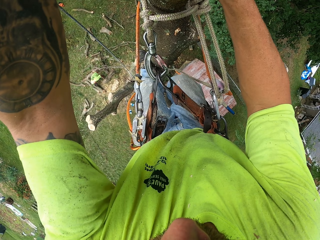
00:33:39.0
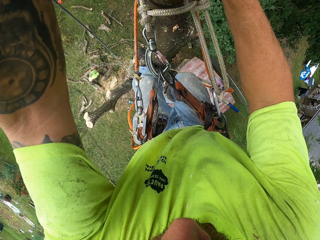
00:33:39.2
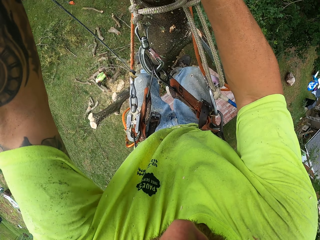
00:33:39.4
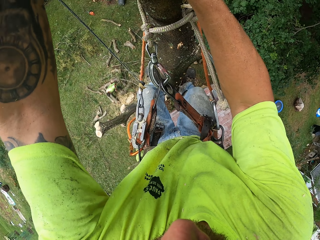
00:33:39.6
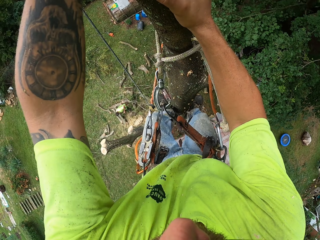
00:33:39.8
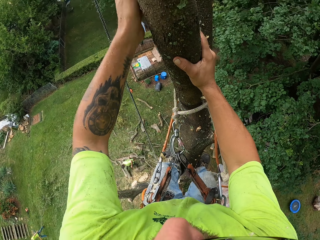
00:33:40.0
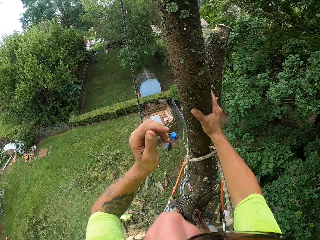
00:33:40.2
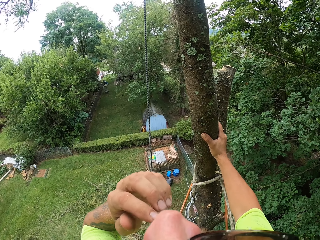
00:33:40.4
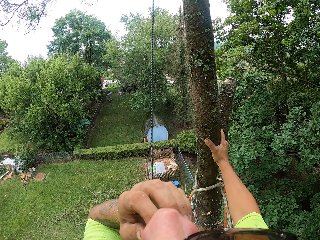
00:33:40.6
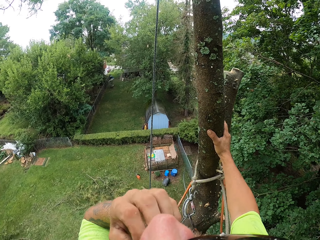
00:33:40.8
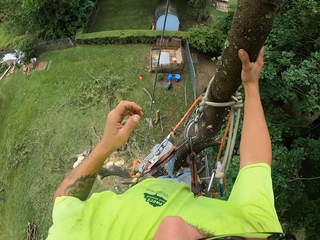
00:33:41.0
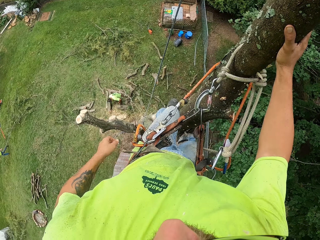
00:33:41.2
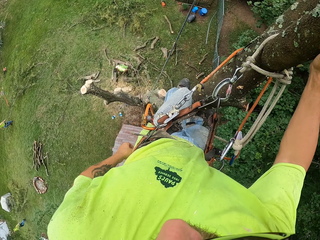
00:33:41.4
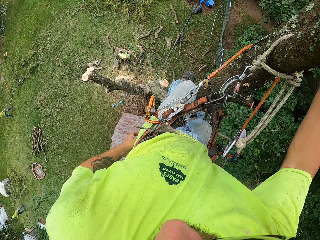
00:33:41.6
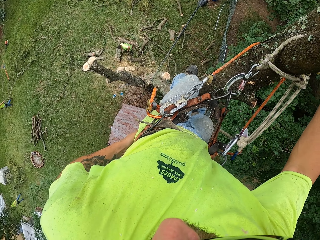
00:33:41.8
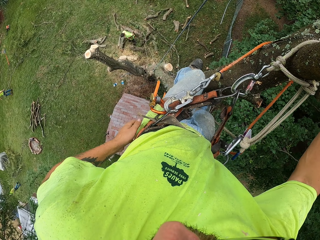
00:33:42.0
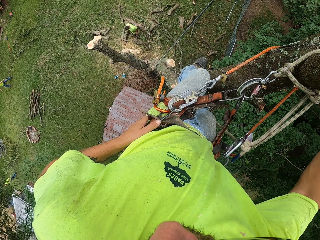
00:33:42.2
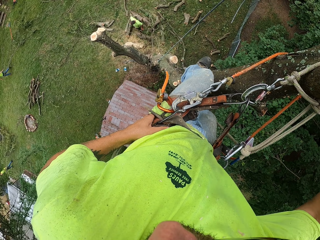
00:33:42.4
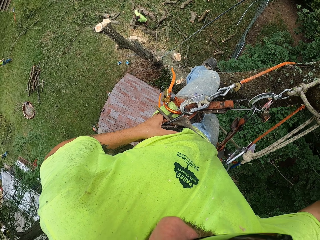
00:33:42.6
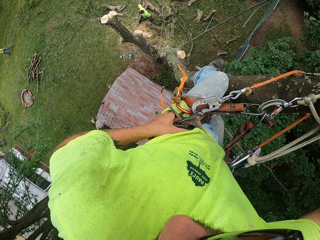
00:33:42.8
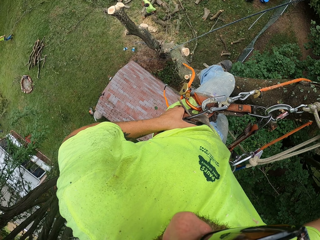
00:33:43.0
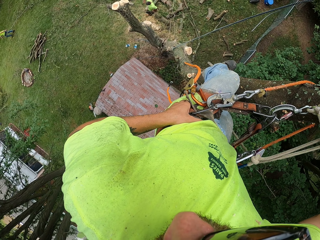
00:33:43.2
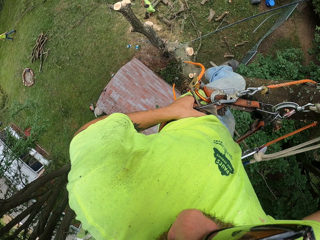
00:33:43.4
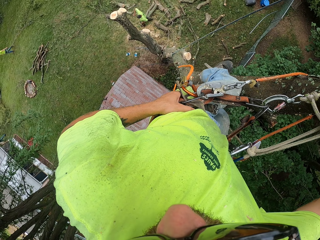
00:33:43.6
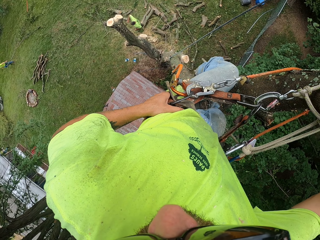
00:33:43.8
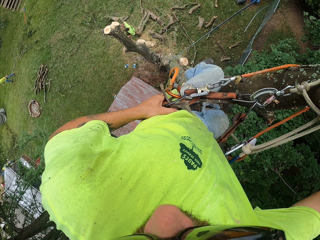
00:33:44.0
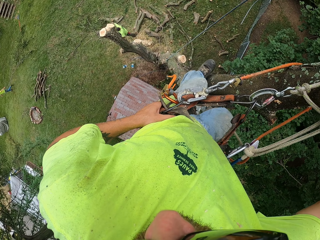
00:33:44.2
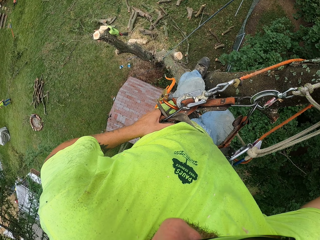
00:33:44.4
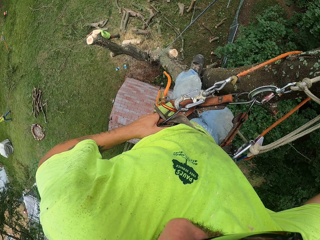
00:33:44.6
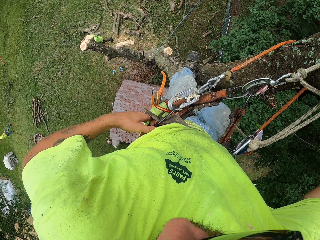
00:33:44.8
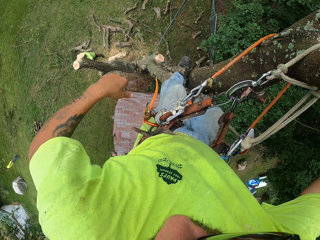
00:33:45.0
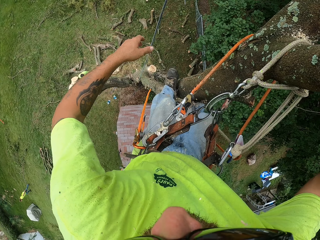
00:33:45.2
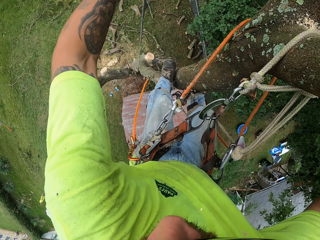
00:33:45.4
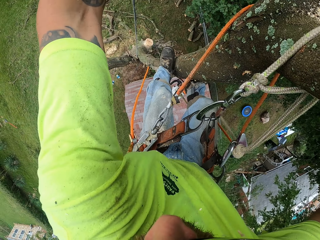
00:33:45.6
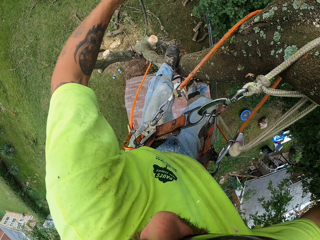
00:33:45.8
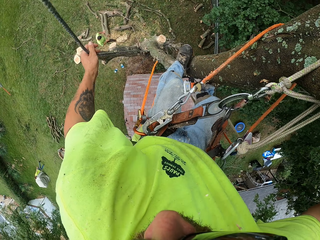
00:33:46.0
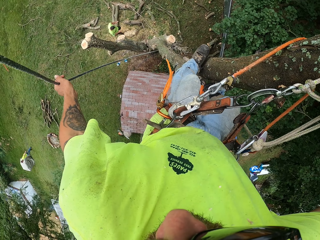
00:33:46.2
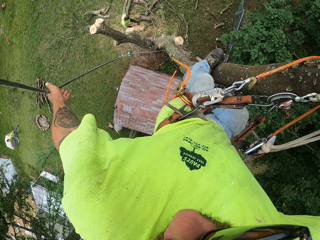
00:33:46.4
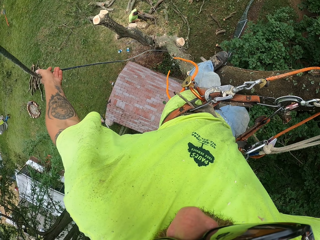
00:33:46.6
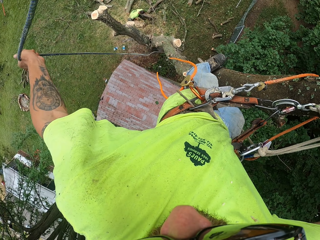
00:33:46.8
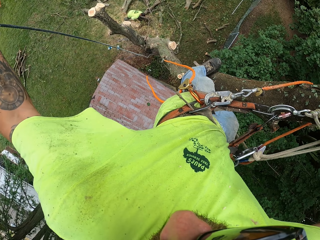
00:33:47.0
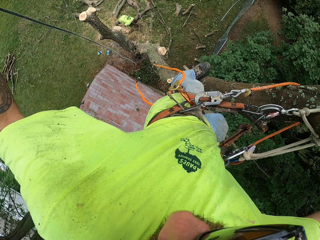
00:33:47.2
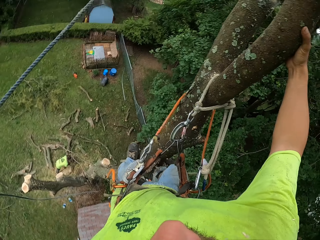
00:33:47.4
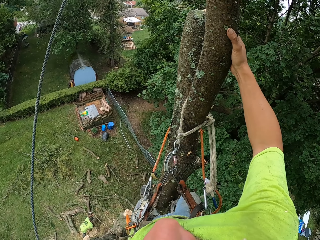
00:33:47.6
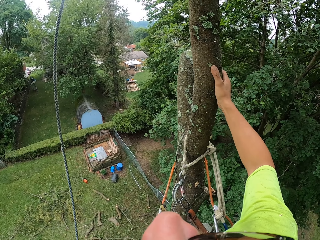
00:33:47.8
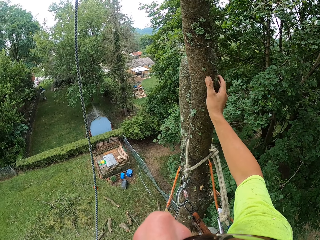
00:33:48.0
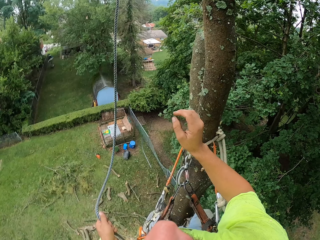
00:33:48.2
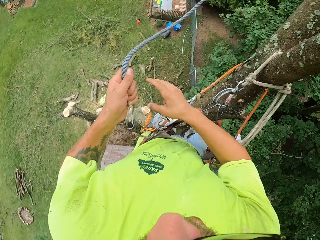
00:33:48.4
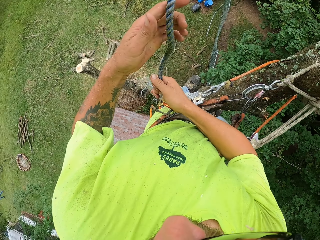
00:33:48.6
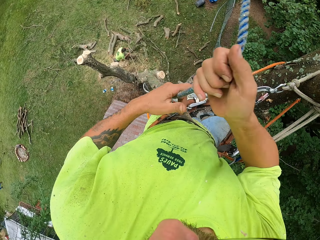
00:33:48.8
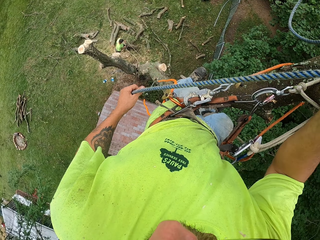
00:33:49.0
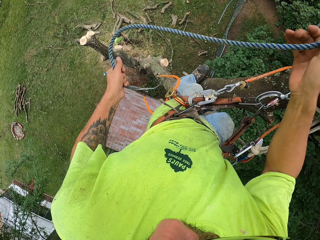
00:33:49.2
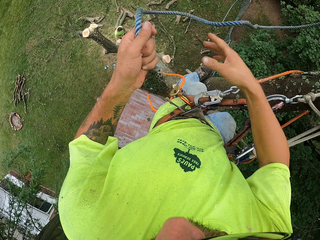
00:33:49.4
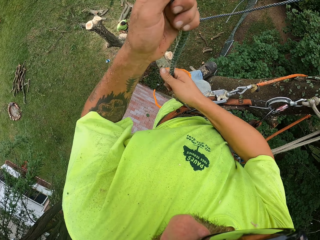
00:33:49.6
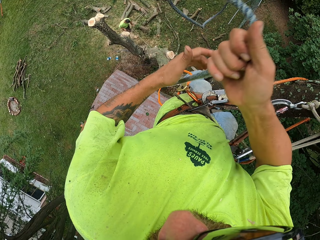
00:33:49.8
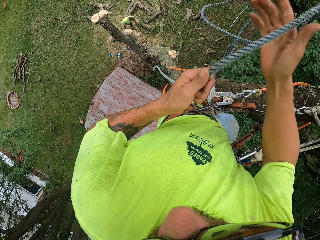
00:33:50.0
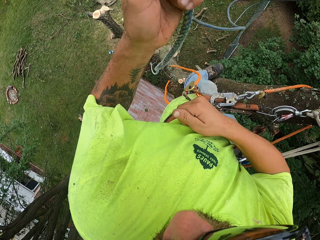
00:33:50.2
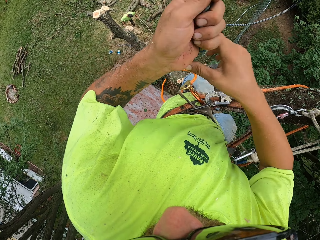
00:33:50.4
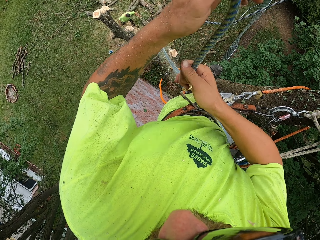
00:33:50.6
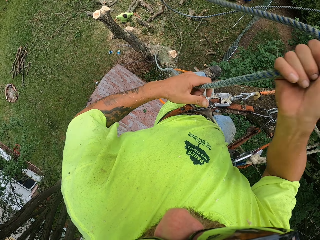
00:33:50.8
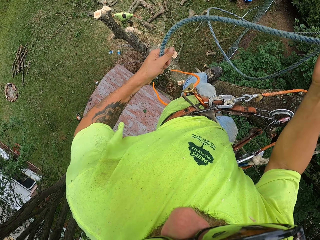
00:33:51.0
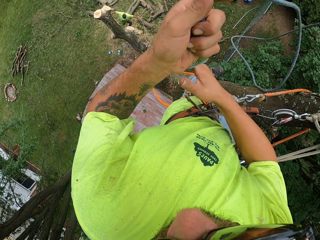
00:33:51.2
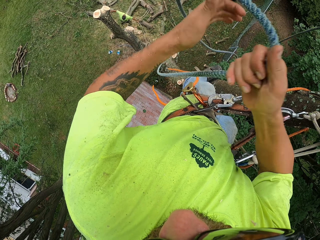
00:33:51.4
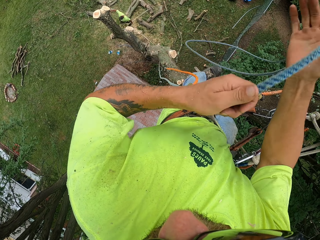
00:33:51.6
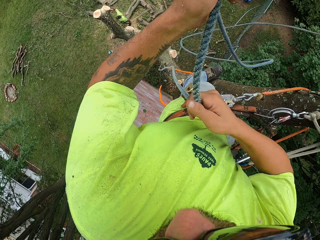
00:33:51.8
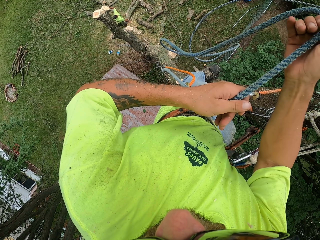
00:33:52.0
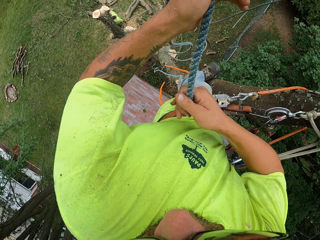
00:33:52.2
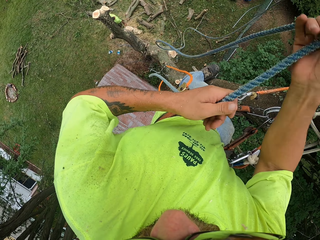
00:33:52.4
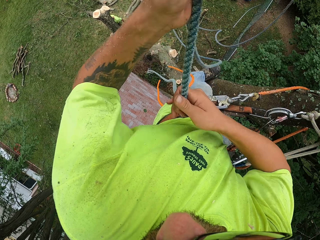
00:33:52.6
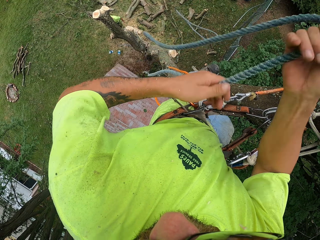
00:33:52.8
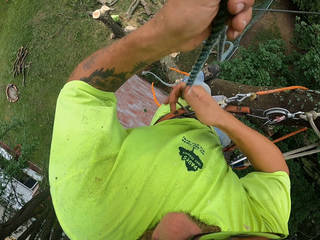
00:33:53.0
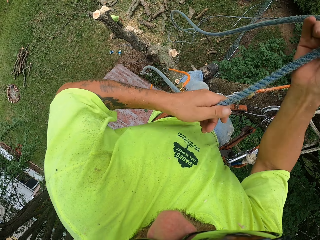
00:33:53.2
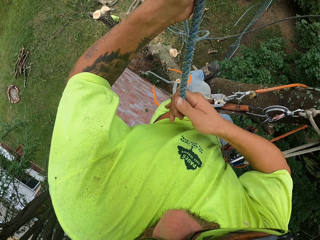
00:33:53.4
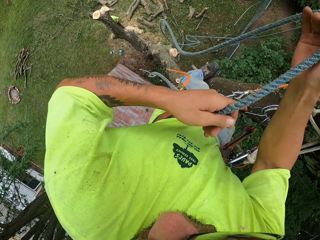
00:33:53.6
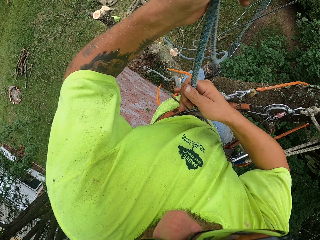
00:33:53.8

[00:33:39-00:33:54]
The camera wearer touches his face with his left hand. He holds the rope with his left hand. He pulls the rope. He adjusts the rope with both hands.

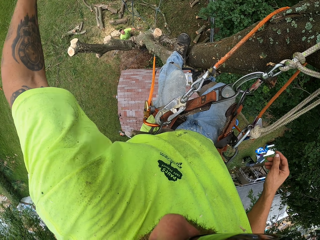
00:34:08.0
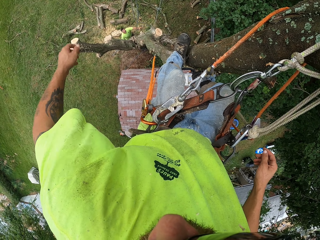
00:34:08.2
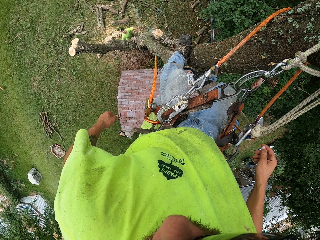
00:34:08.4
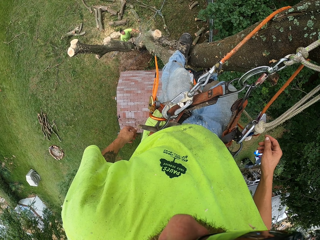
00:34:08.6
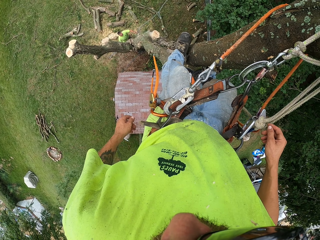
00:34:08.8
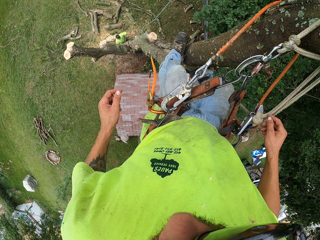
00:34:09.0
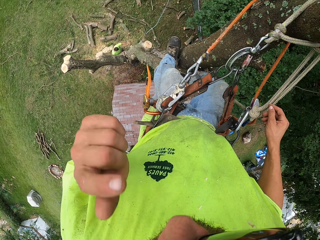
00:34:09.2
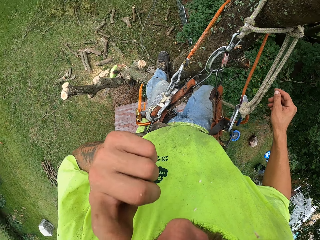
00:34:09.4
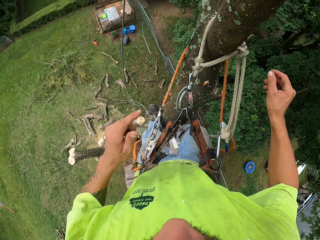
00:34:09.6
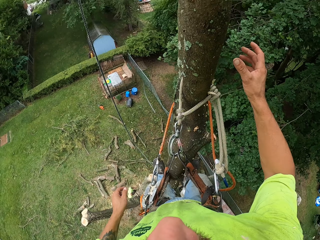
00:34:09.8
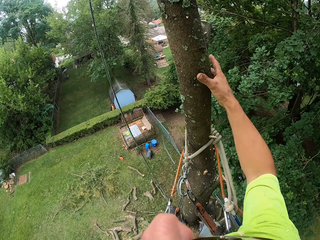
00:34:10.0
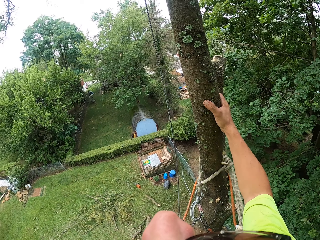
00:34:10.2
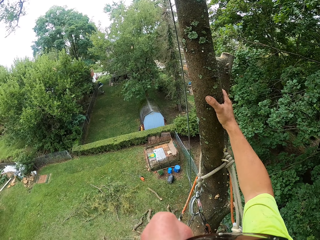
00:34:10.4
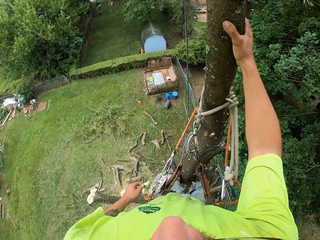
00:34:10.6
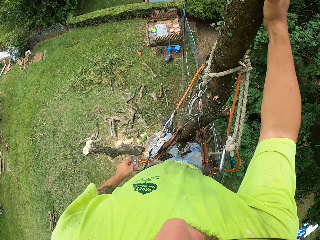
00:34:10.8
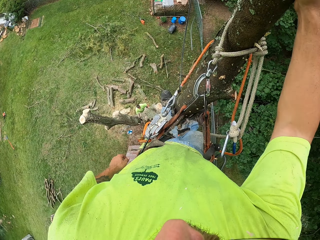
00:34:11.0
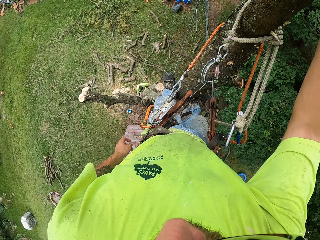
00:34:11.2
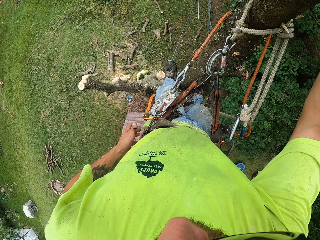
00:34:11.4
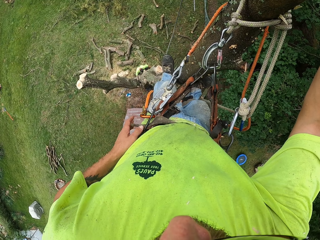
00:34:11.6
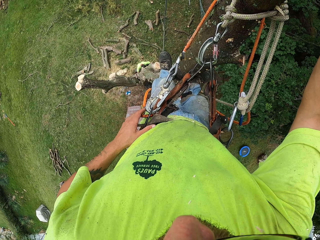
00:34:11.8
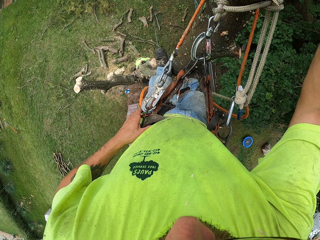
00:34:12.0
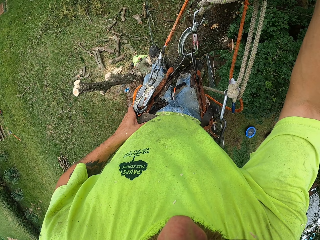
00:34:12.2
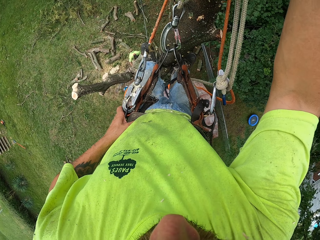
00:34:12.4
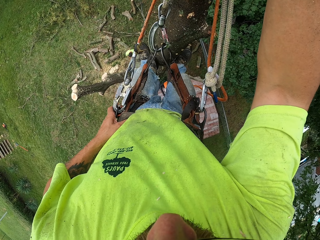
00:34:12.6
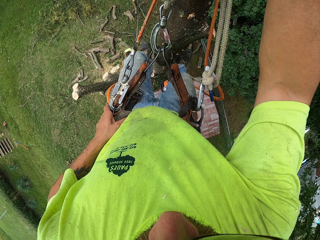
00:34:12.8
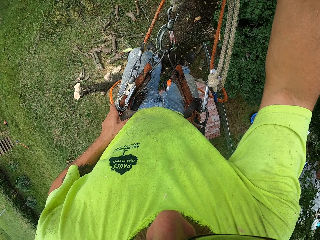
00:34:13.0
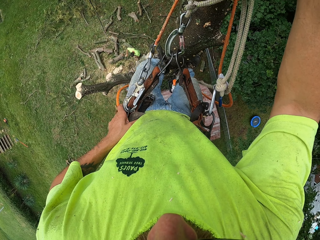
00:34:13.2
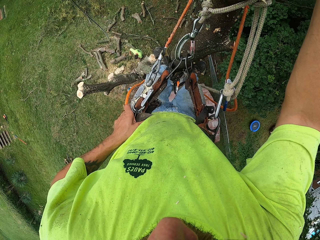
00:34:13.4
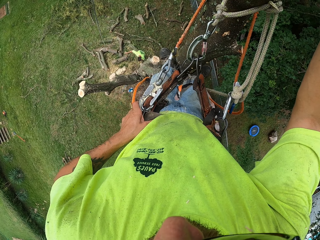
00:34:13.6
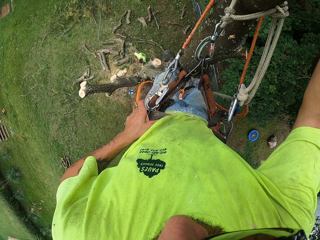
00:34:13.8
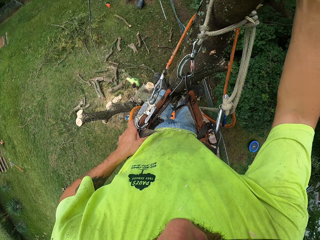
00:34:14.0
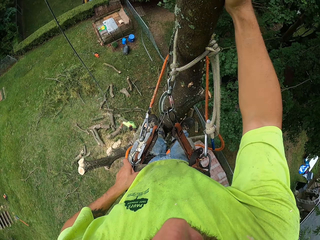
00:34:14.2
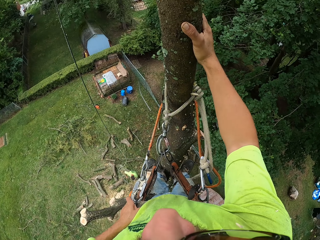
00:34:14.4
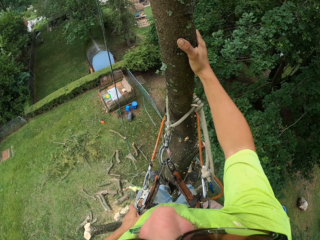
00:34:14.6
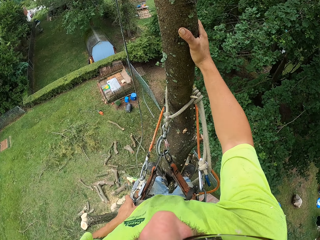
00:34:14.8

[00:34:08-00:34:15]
The camera wearer touches his face with his left hand.
